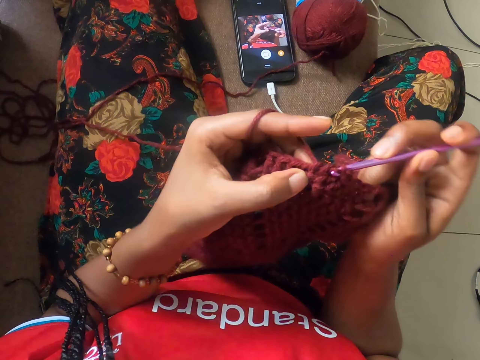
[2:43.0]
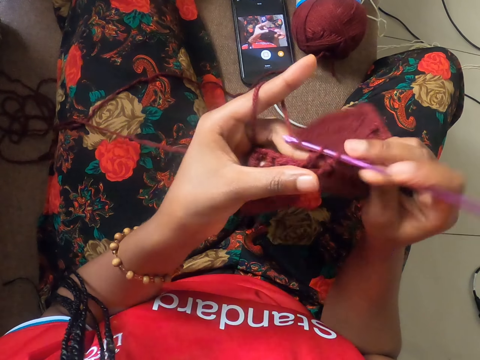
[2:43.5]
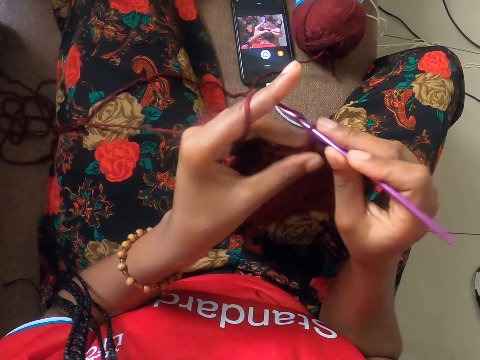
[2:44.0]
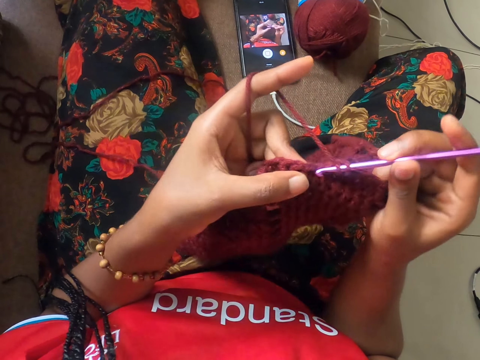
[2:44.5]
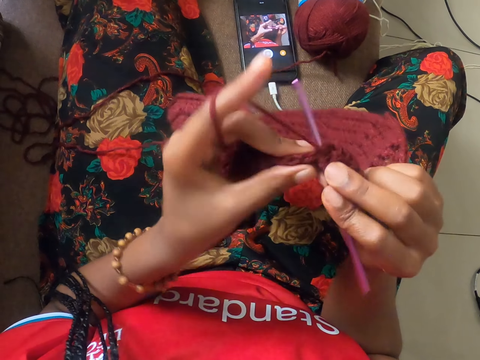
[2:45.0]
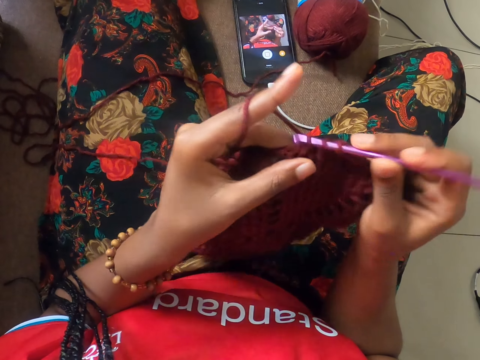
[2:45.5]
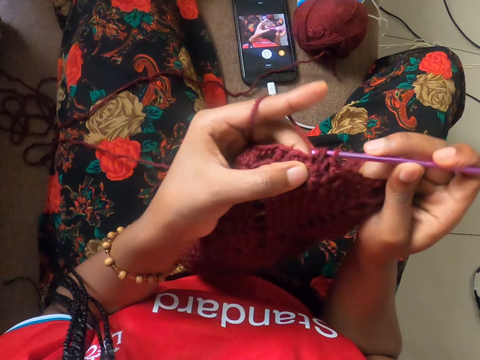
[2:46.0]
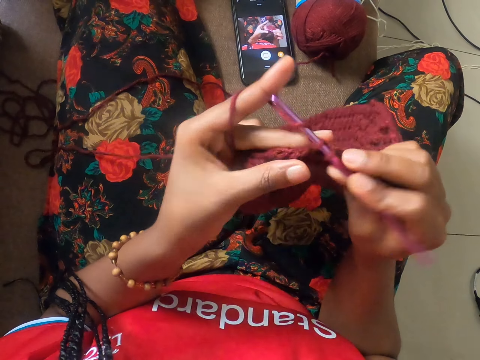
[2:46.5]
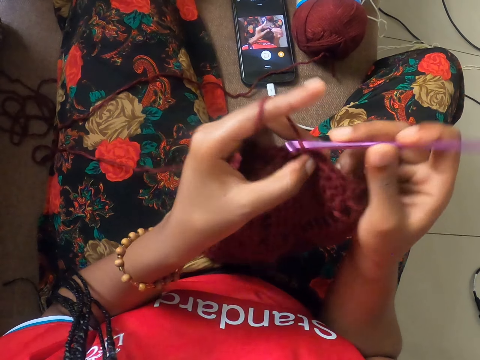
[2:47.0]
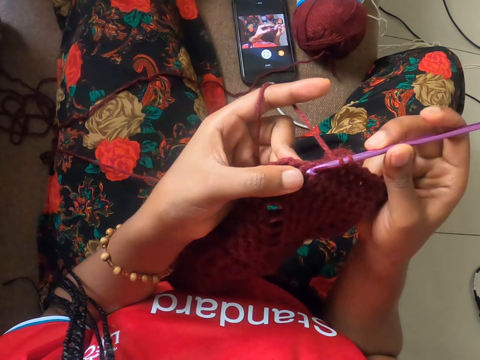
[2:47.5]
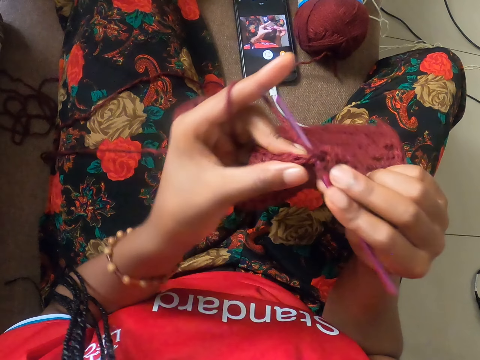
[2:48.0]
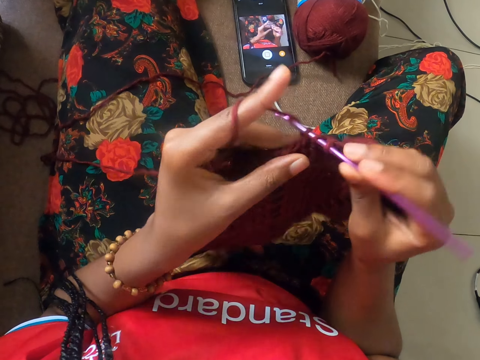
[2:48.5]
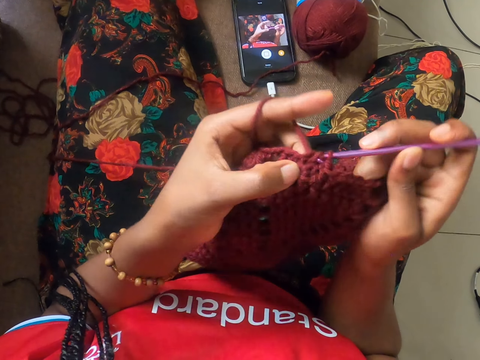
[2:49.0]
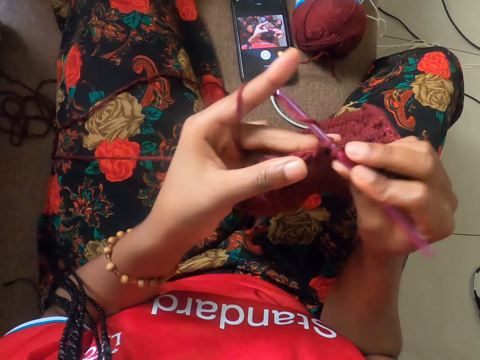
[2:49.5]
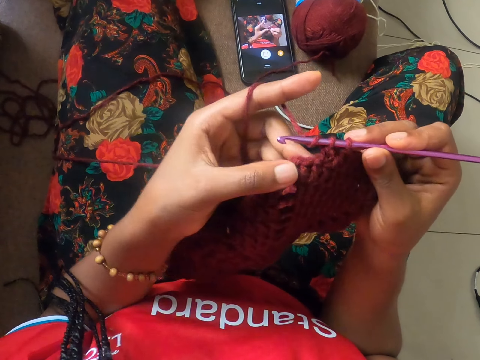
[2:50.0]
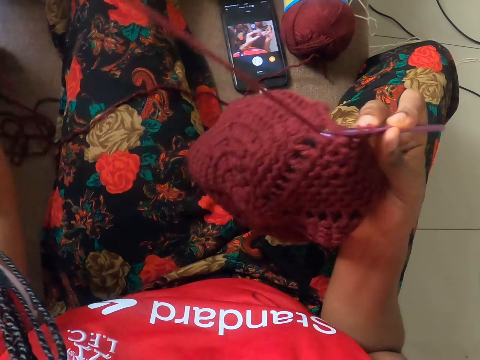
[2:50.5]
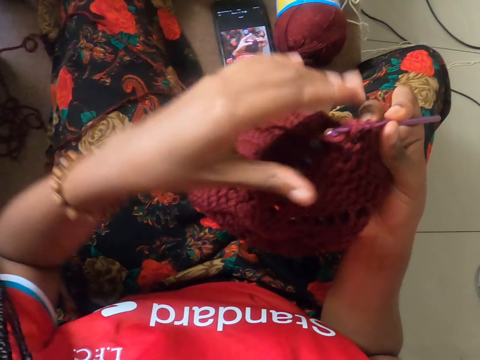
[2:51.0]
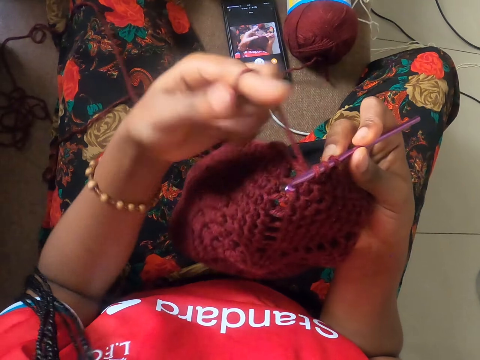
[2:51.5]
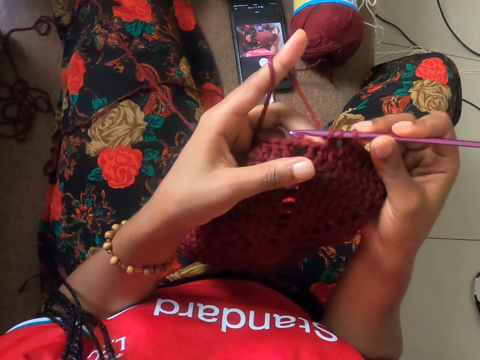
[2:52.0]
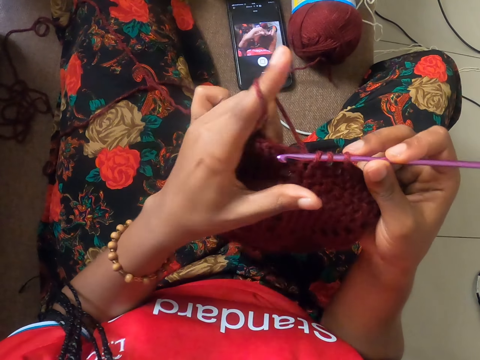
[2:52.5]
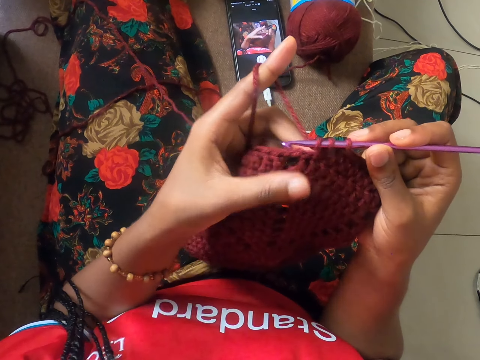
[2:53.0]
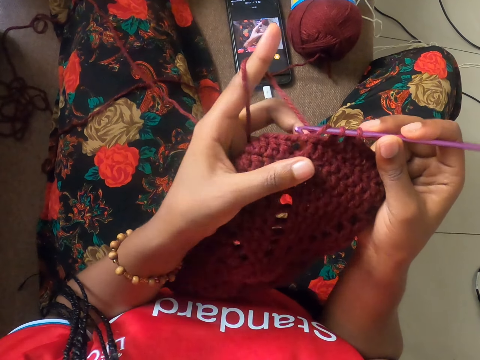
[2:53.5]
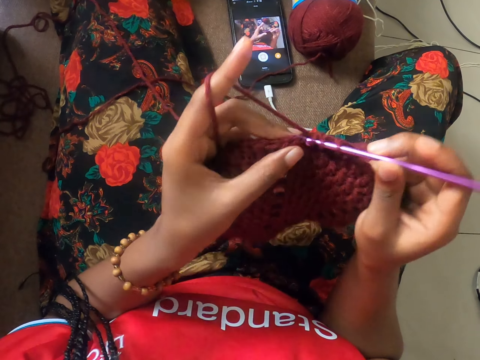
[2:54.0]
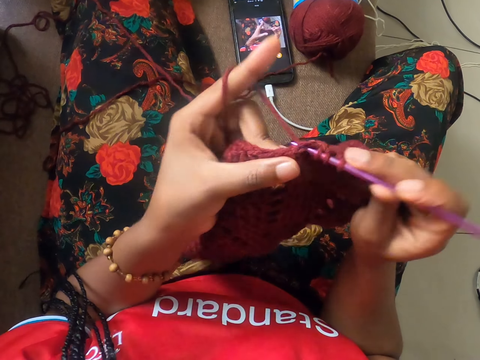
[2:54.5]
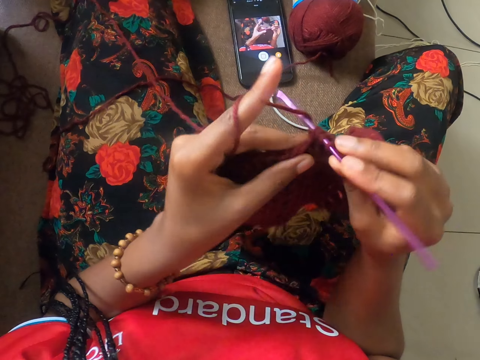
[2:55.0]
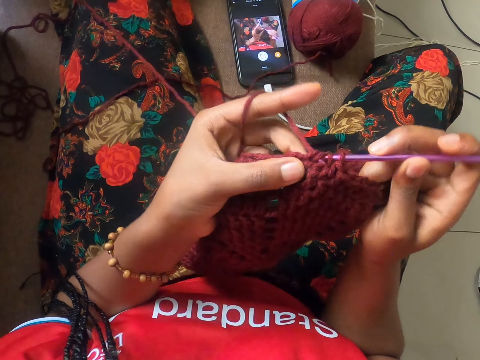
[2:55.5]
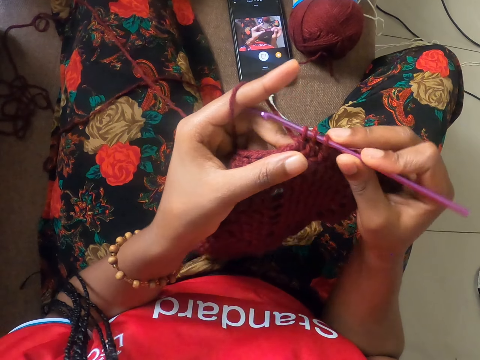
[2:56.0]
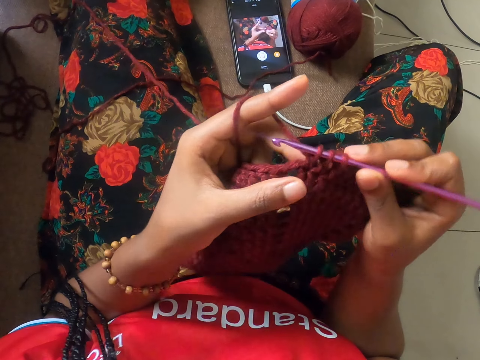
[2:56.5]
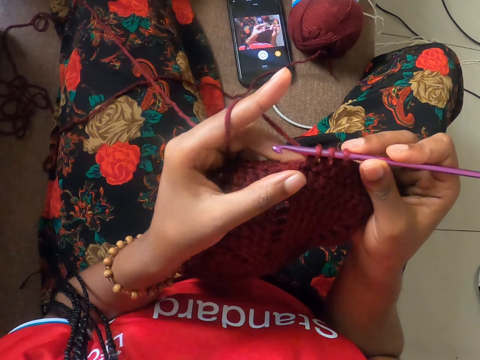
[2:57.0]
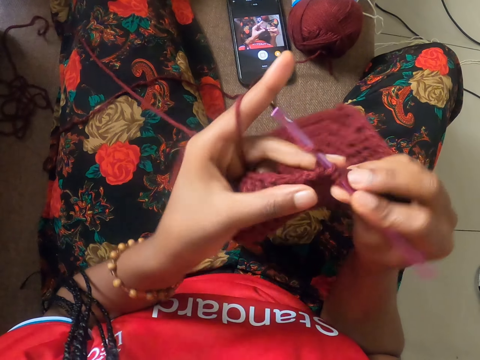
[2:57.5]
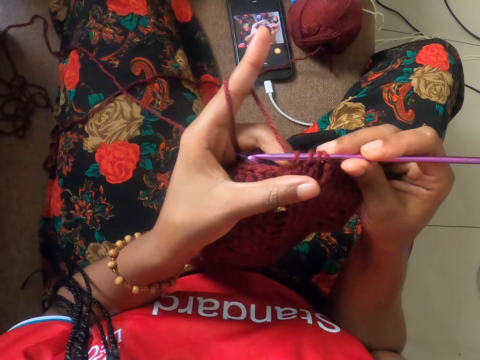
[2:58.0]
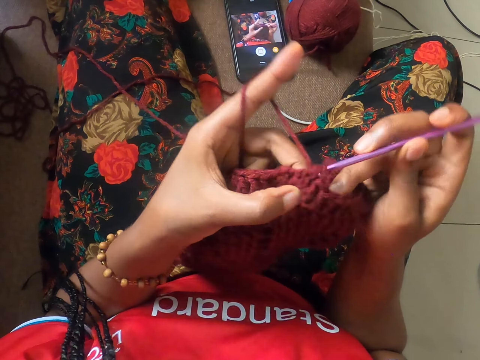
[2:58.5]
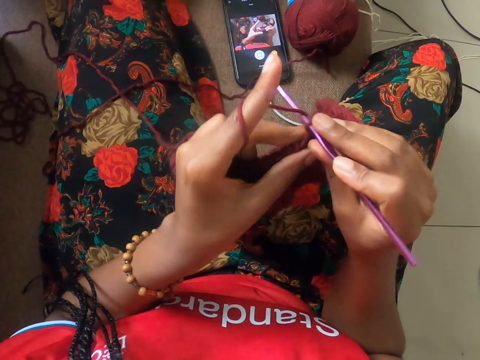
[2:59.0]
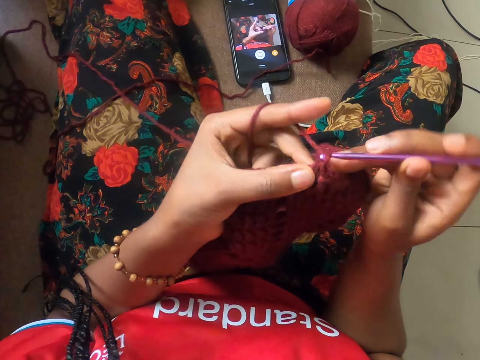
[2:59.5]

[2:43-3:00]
The camera wearer adjusts the wool with her left hand. She stretches a thread. She crochets the wool with the crochet hook in her right hand.

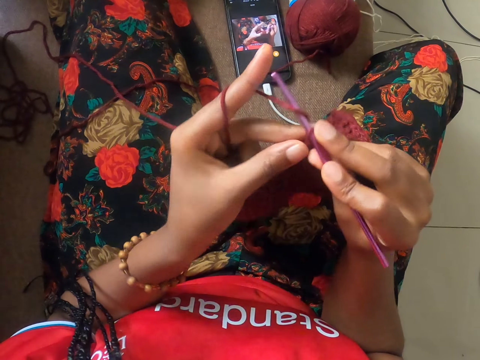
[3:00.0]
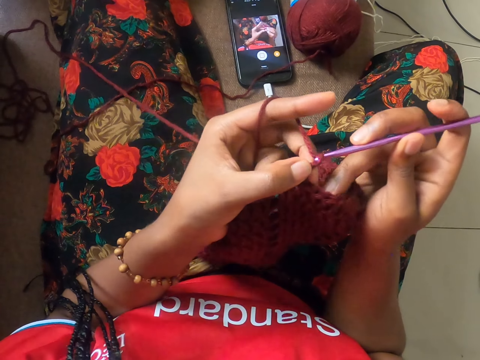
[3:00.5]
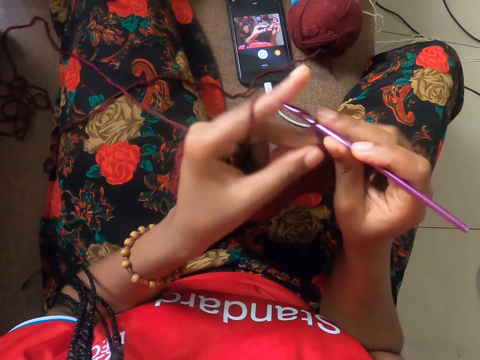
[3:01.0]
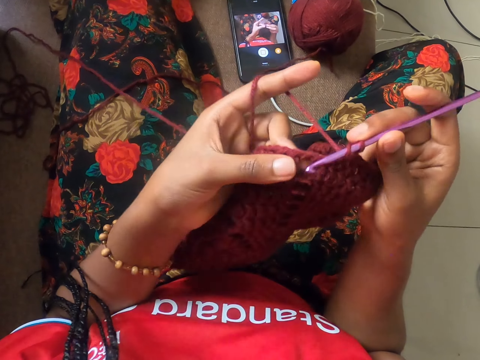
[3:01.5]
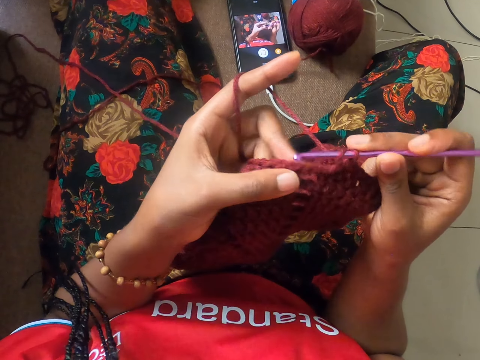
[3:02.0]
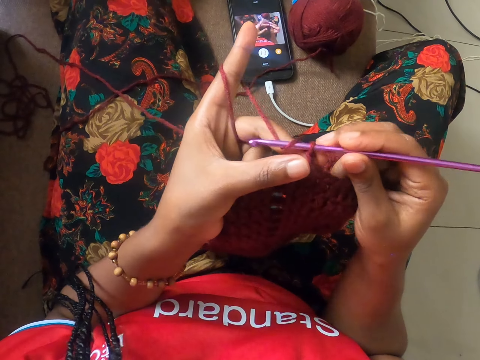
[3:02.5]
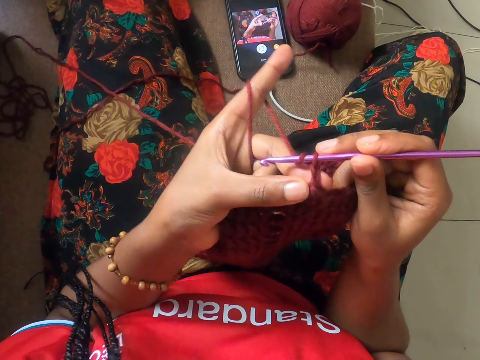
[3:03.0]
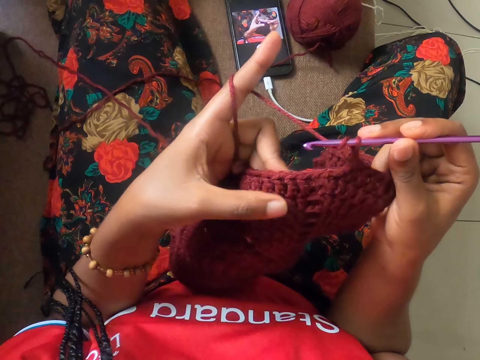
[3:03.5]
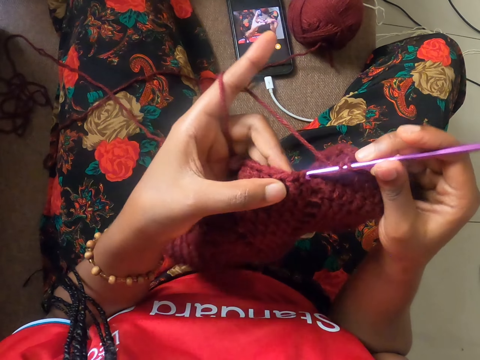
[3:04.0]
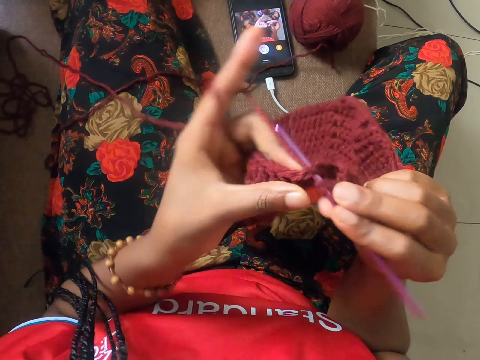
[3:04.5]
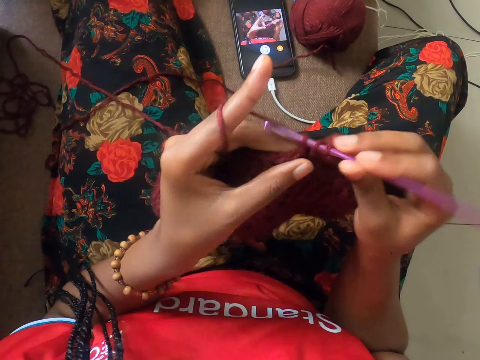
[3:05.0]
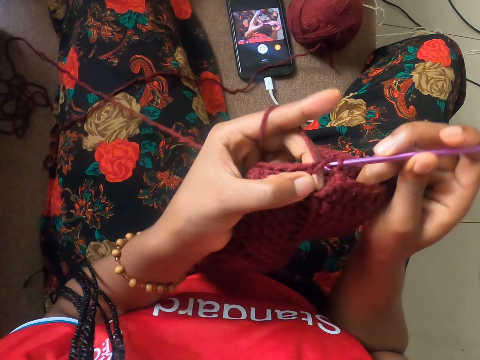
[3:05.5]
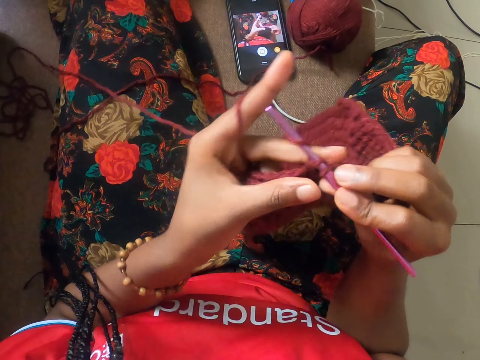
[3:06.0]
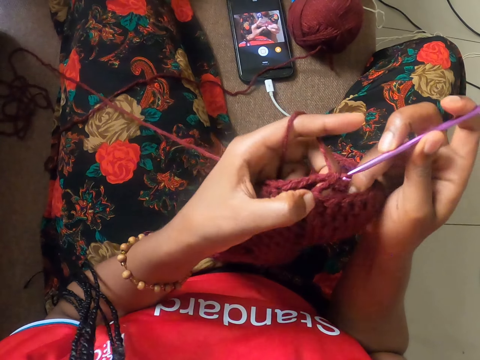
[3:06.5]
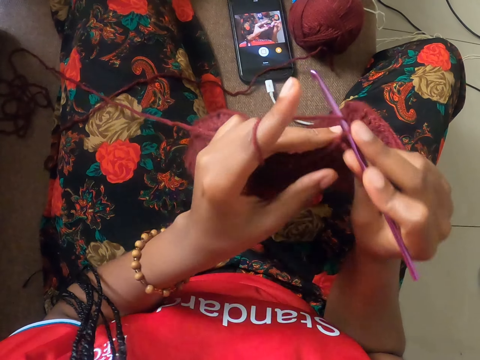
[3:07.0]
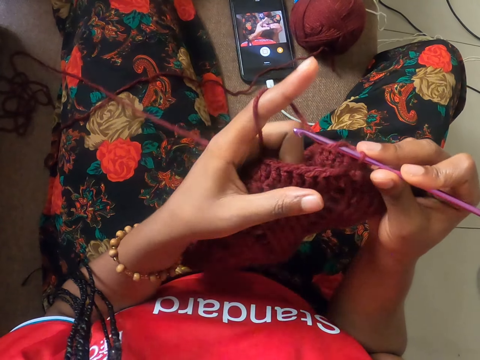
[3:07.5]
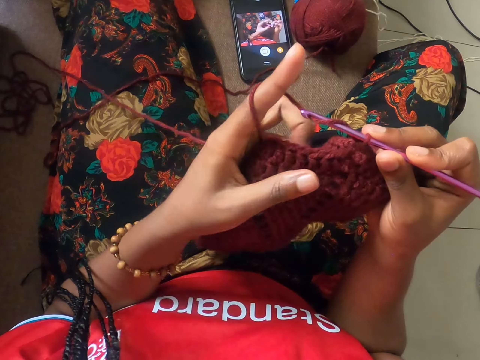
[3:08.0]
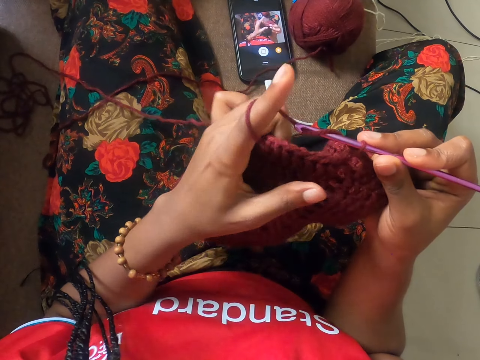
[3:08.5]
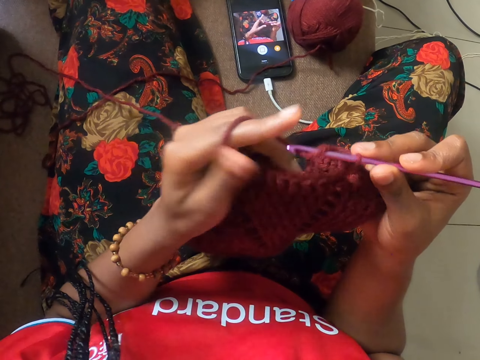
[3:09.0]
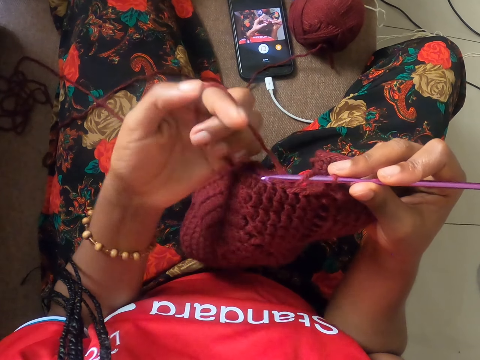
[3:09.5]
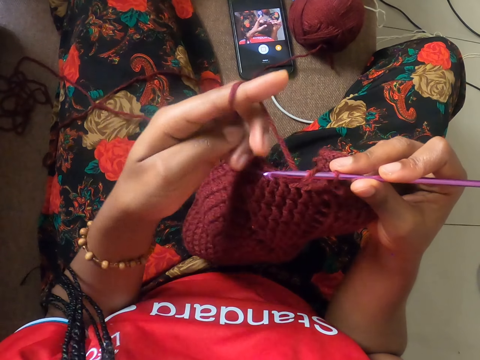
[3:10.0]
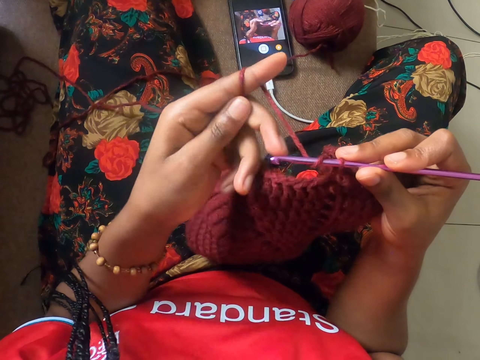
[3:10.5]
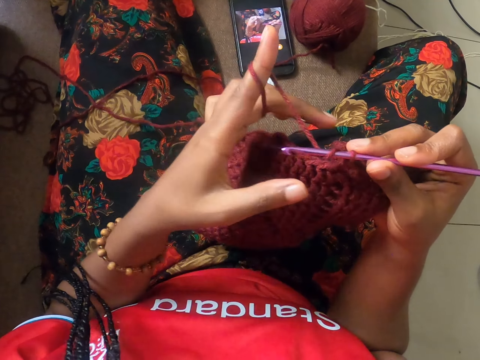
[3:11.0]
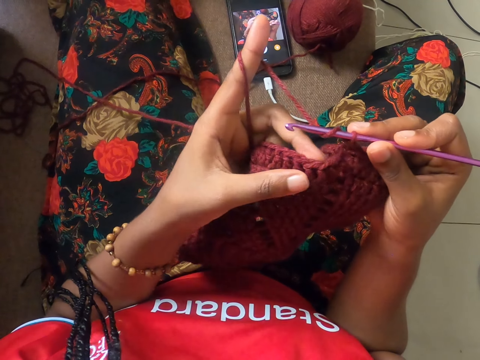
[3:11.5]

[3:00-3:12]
The camera wearer adjusts the wool with her left hand.
